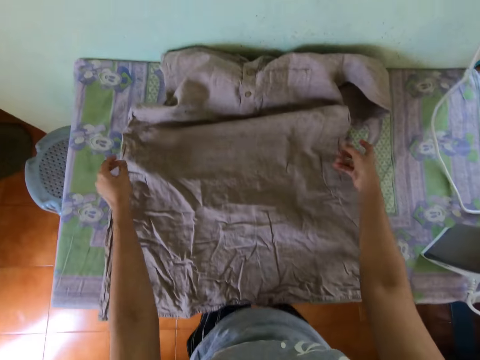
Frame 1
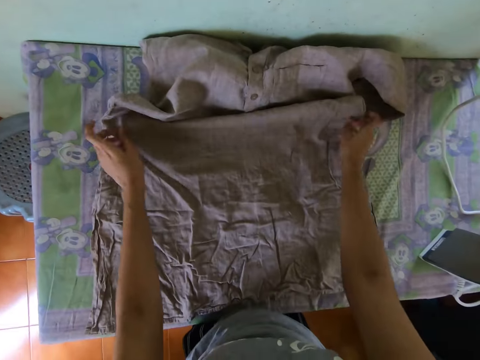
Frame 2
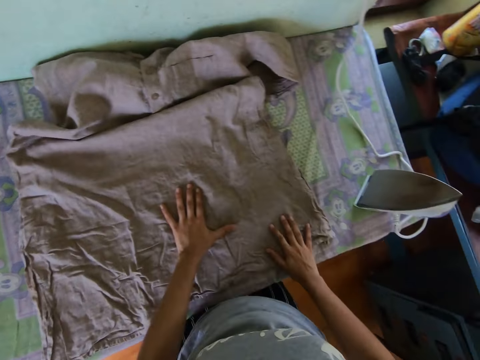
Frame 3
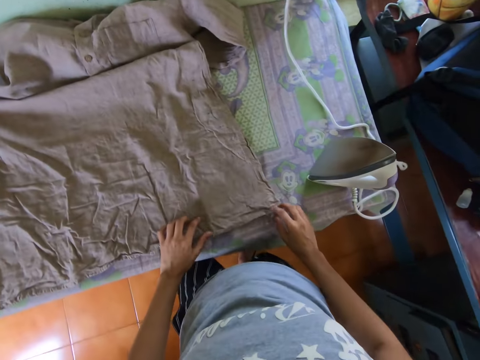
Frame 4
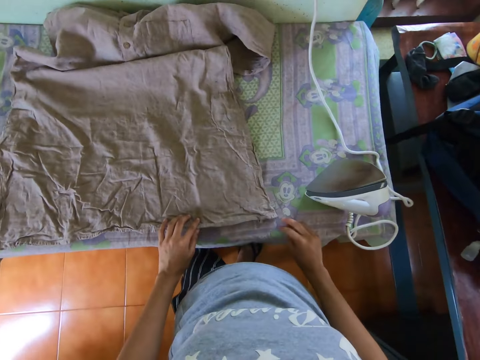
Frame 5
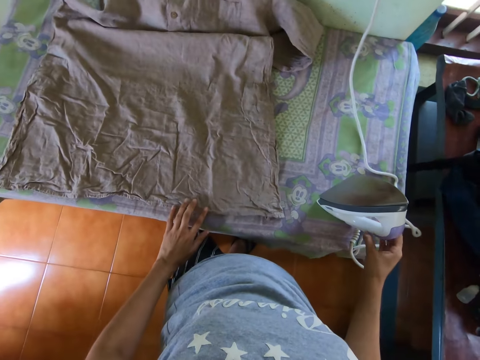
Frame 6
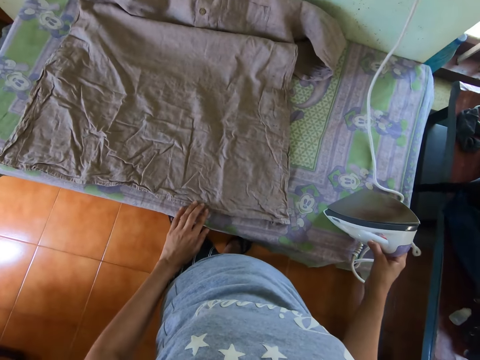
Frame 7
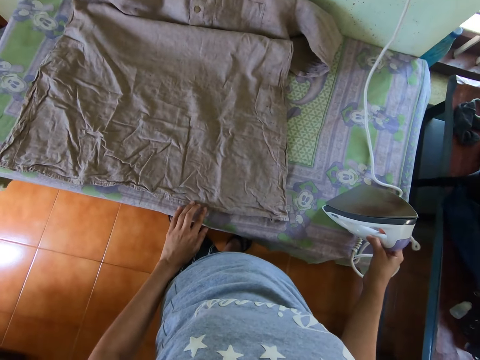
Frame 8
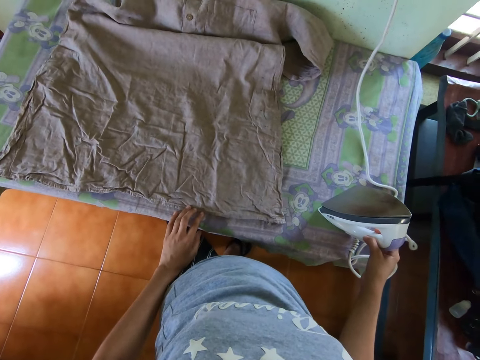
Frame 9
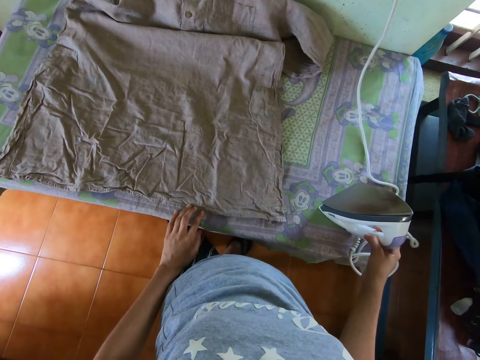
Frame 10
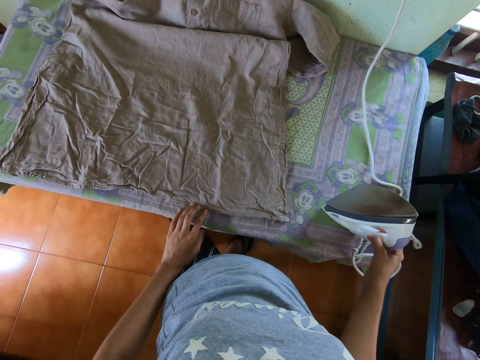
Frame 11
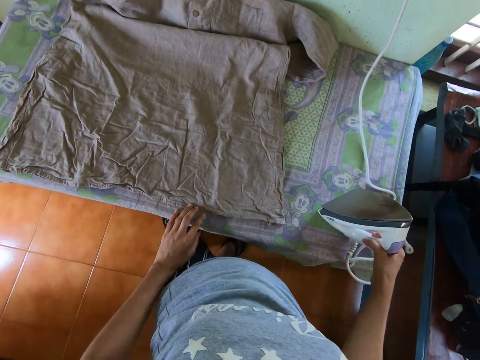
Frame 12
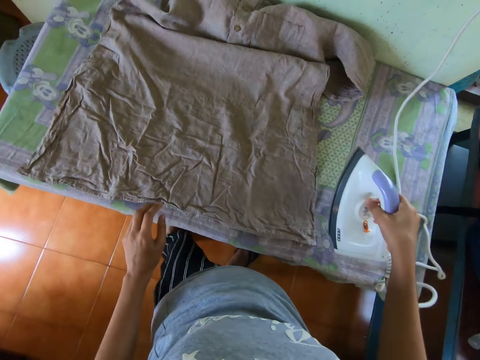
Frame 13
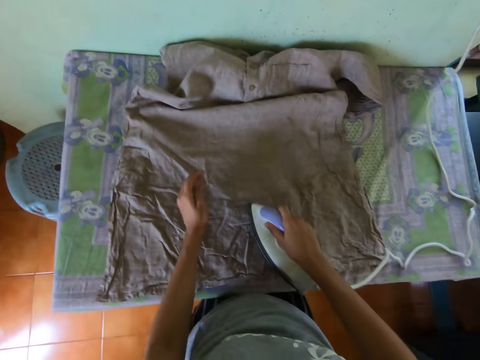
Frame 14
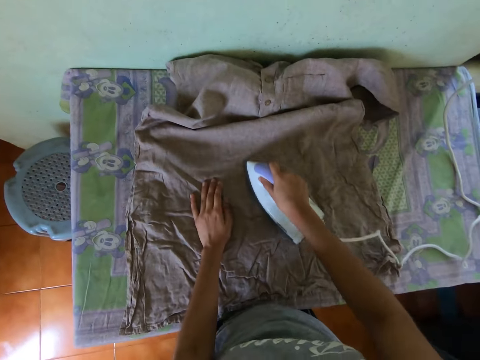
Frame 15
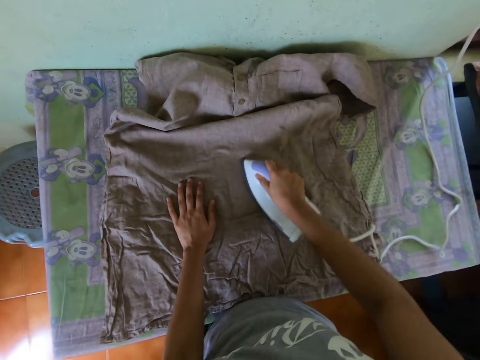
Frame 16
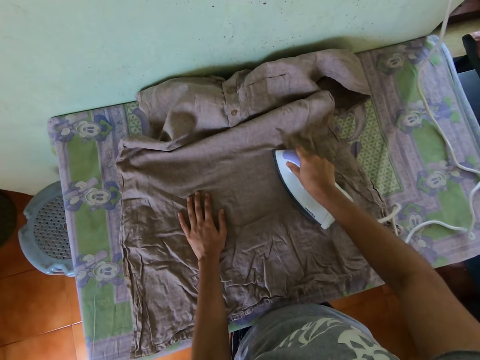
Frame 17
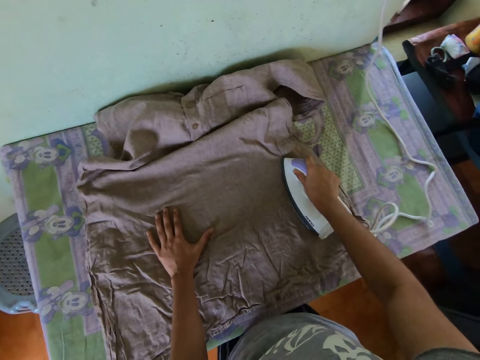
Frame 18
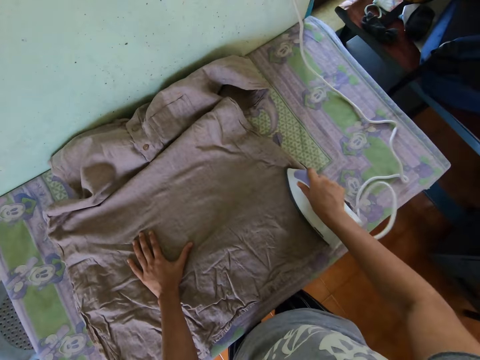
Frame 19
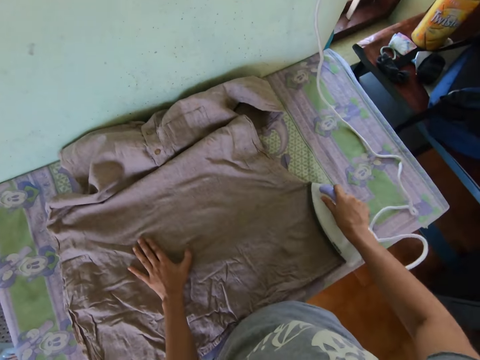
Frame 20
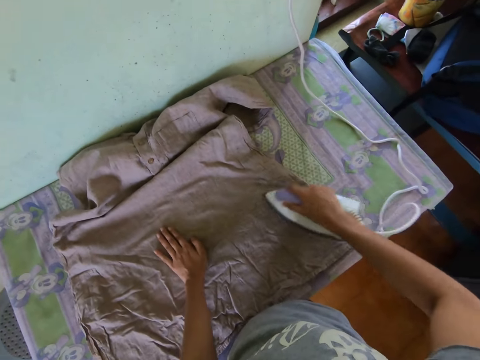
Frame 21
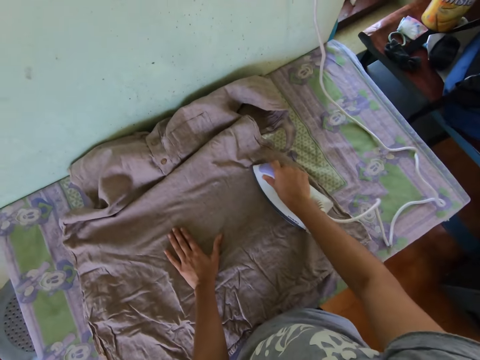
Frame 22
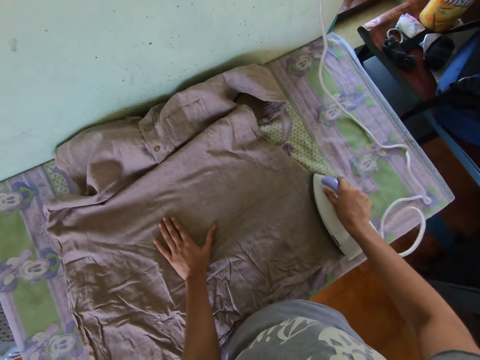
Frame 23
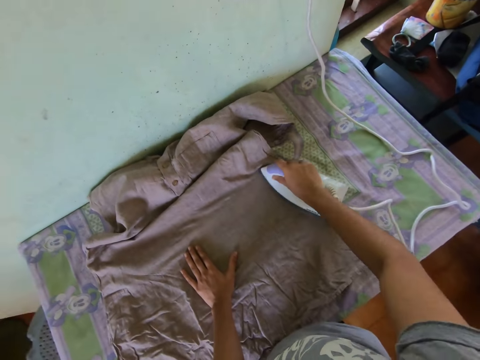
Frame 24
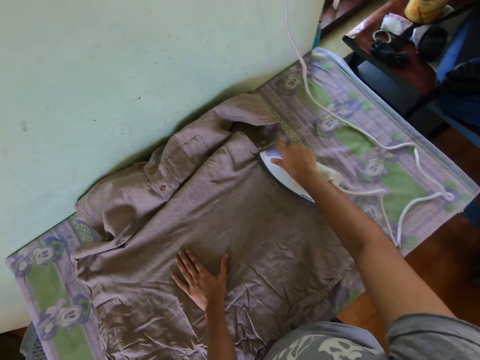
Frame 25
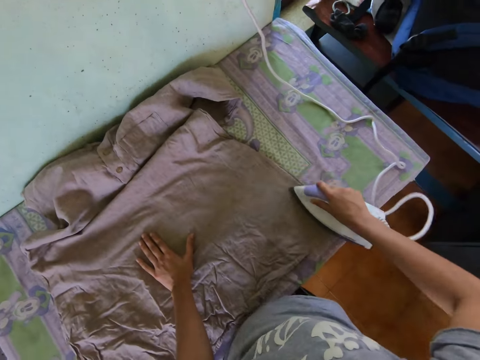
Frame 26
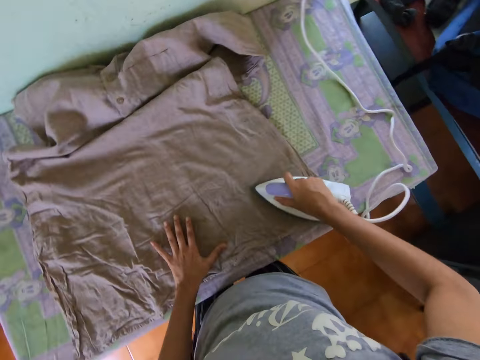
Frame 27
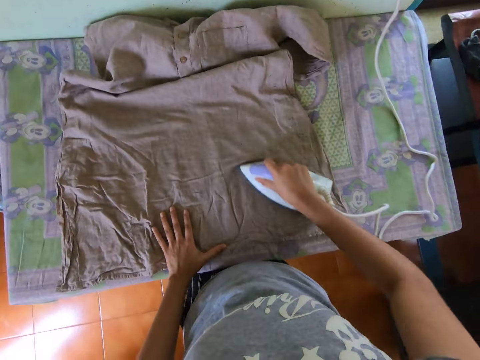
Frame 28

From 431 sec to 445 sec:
The camera wearer holds the iron on the table with her right hand. She picks up the iron on the table with her right hand. She irons the shirt on the table with the iron in her right hand. She holds the shirt on the table with her left hand. She adjusts the shirt on the table with her left hand.

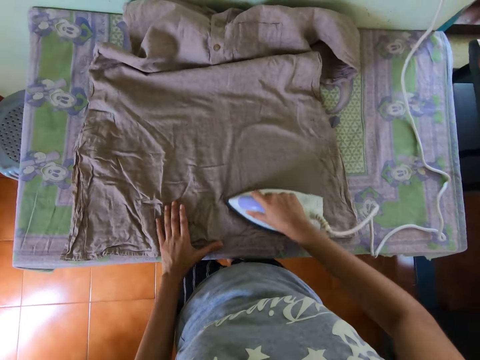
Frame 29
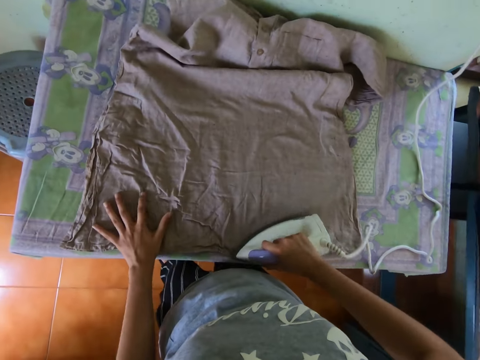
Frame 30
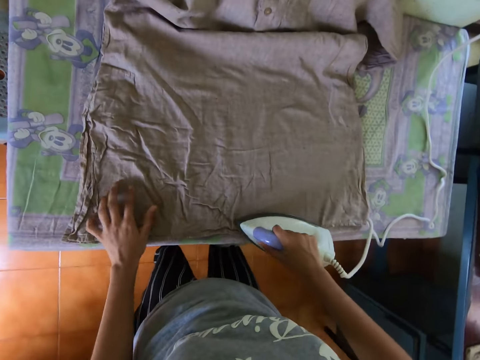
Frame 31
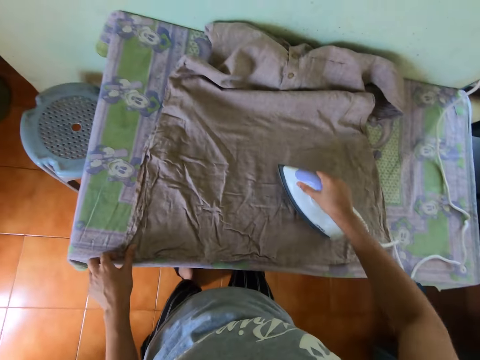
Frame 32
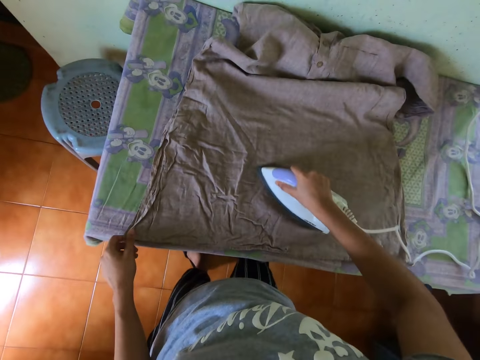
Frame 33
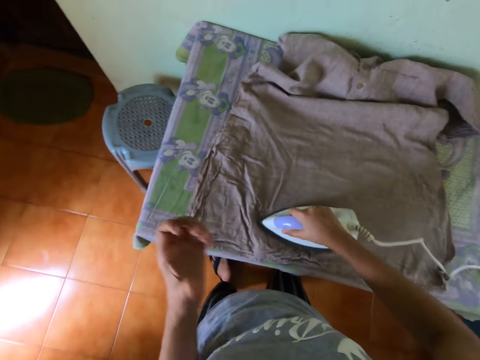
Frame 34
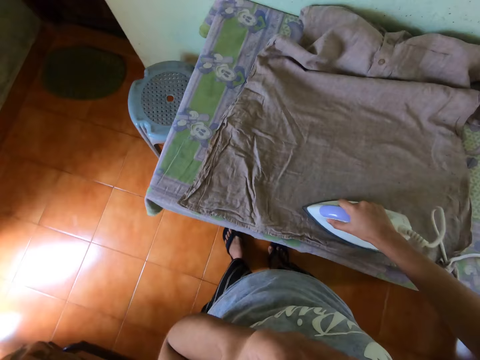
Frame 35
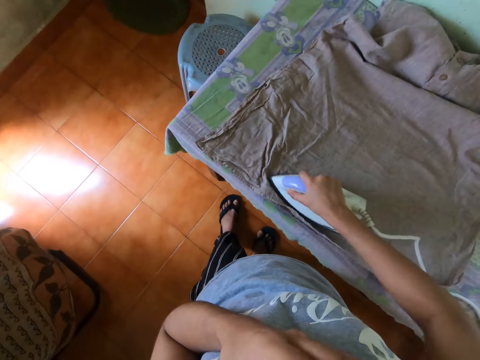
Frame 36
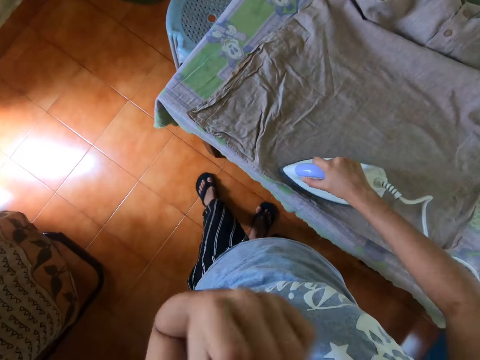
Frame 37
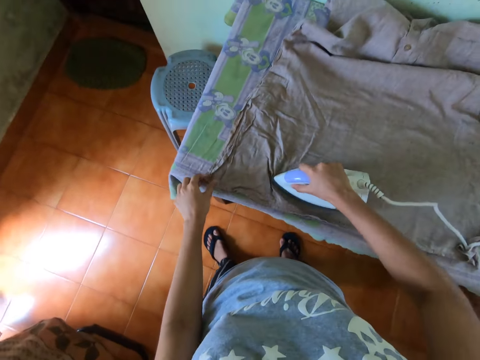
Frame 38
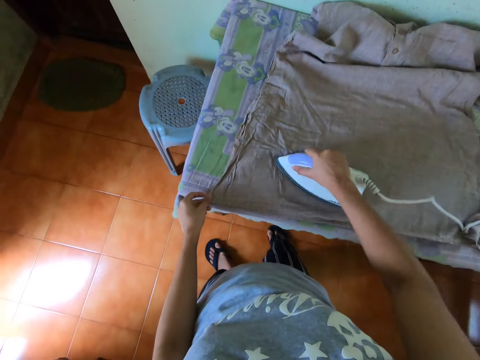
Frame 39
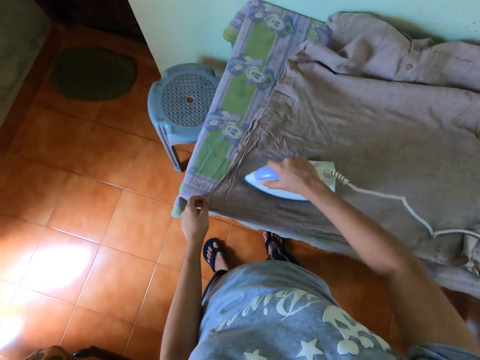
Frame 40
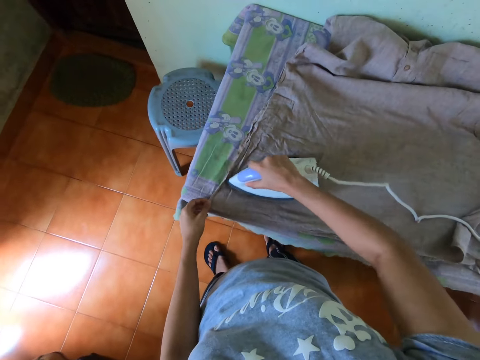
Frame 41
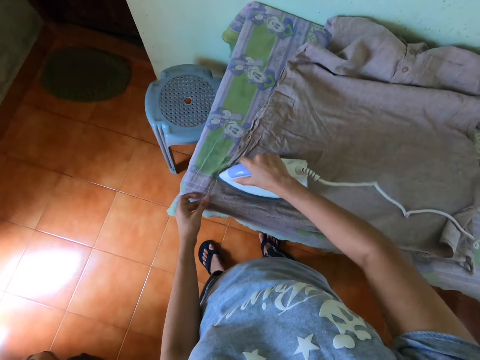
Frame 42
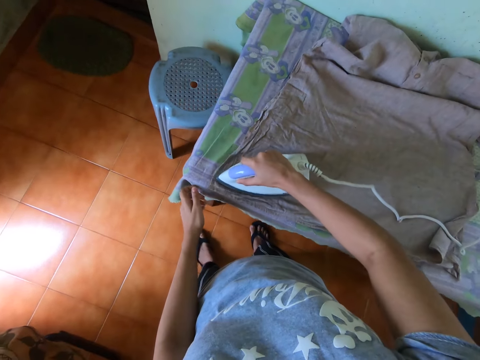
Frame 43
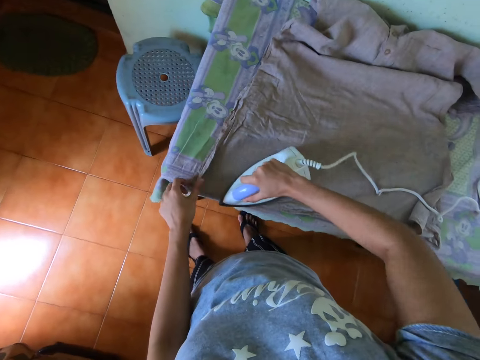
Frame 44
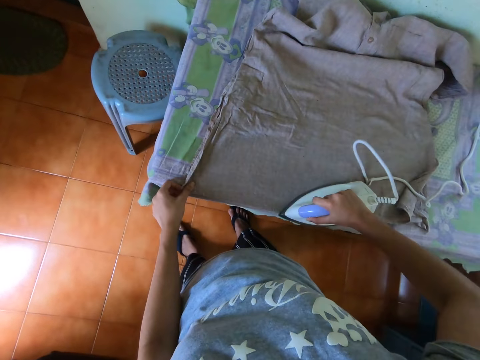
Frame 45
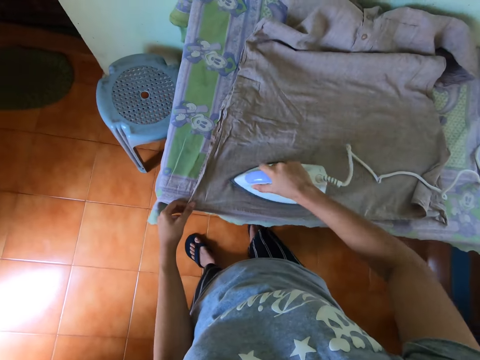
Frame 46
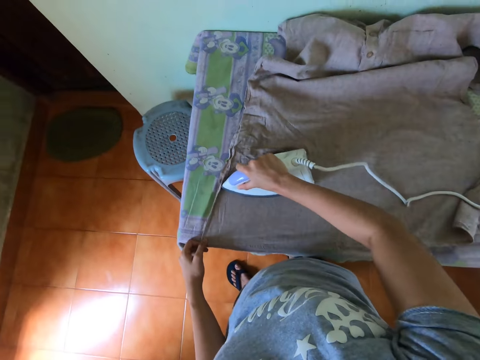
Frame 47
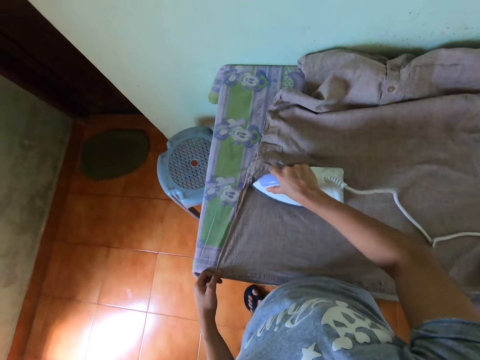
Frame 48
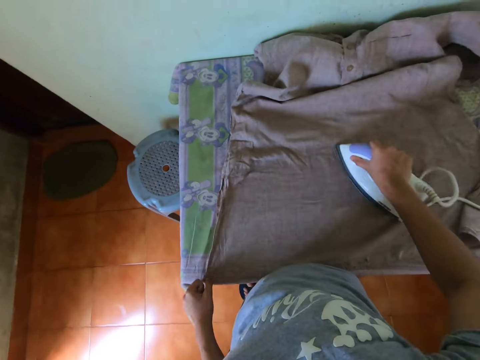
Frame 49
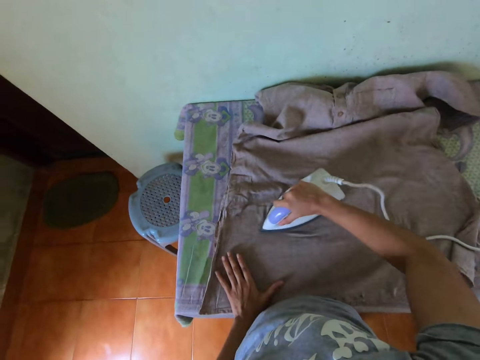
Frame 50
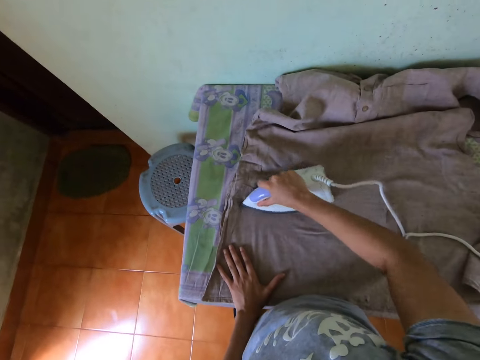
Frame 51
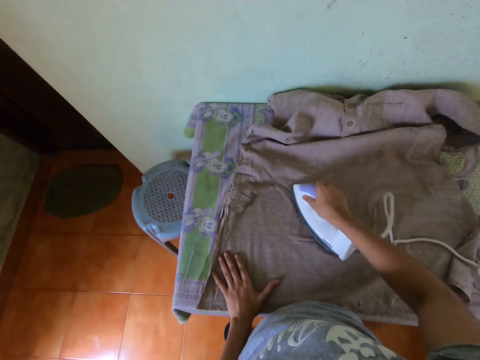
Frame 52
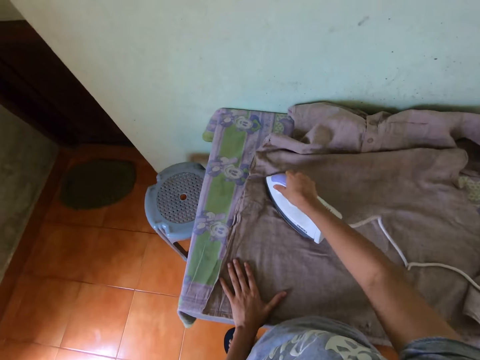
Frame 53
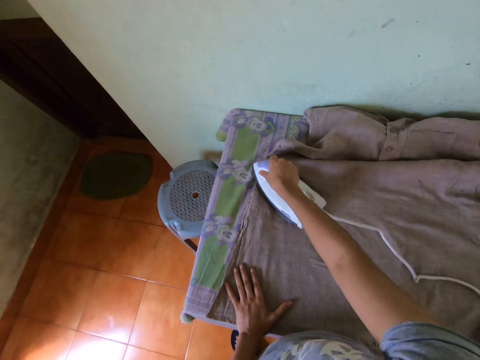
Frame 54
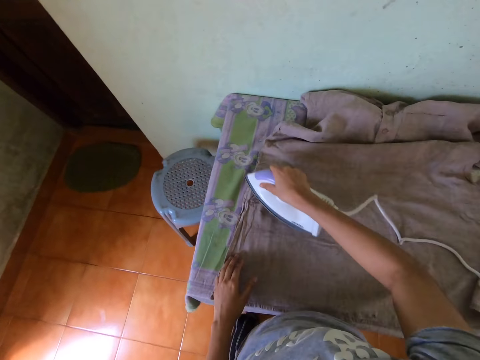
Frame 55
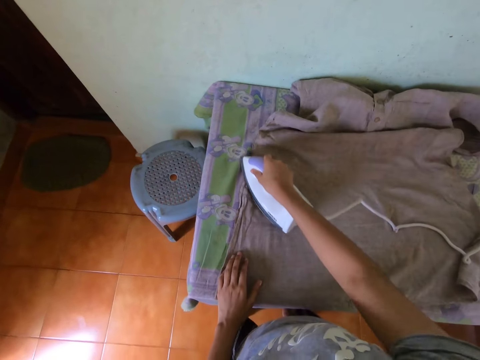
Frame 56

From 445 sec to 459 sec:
The camera wearer raises her left hand towards her face. She scratches her nose with her left hand. She lowers her left hand on the shirt on the table. She adjusts the shirt on the table with her left hand.
